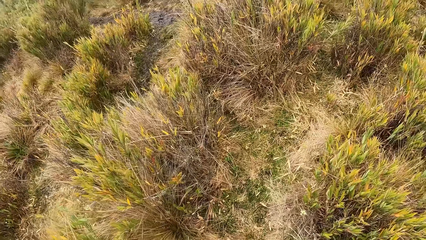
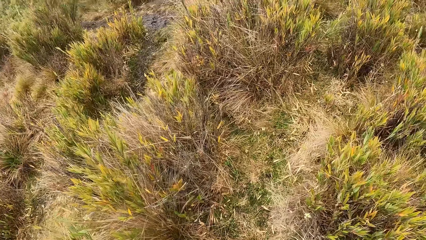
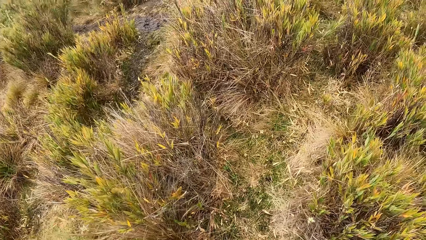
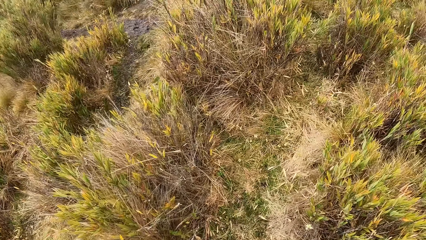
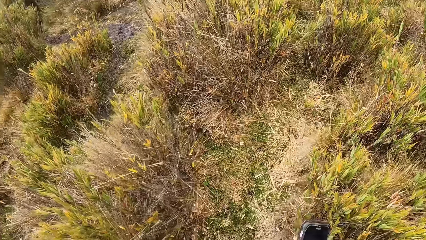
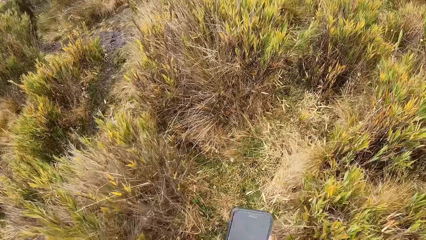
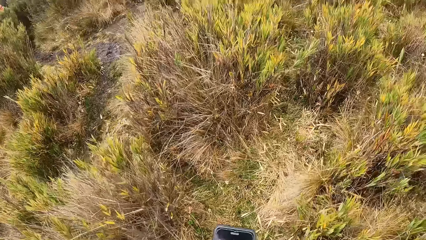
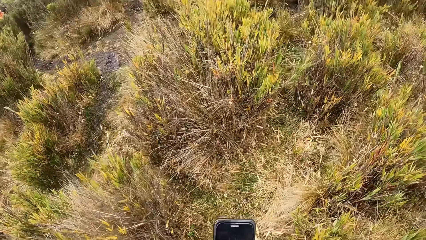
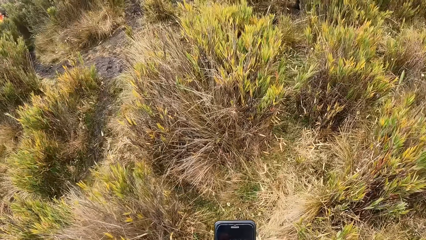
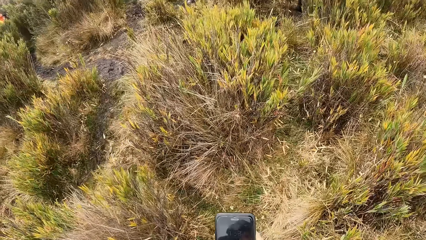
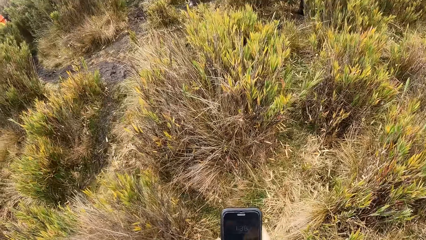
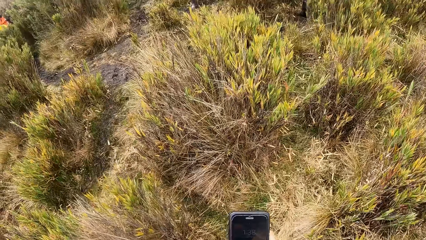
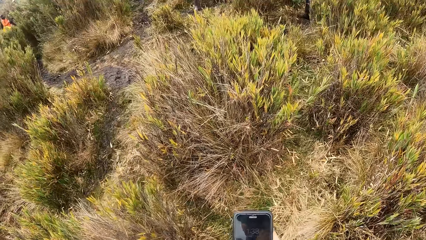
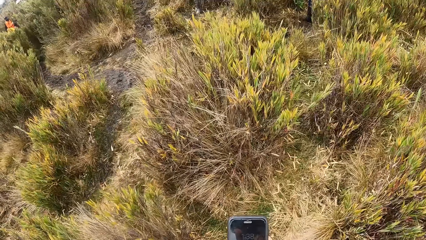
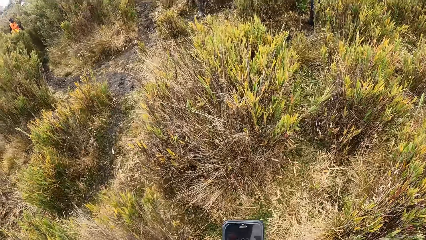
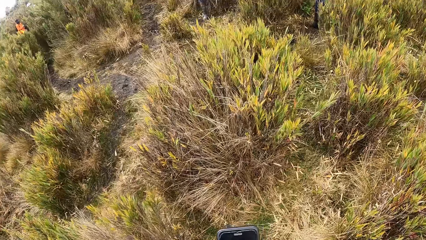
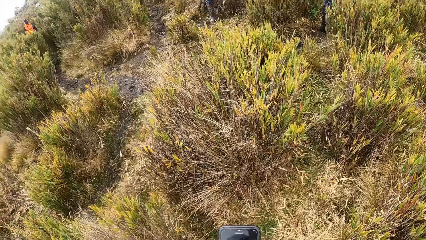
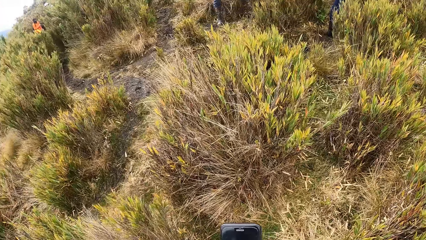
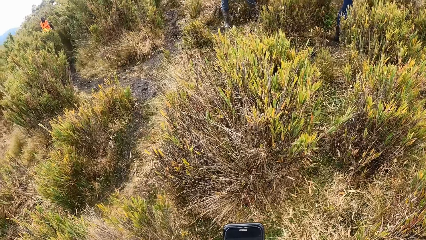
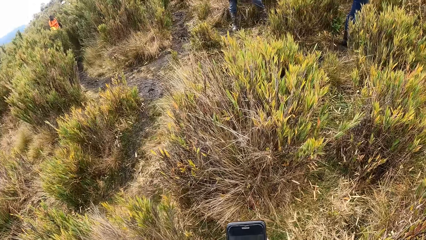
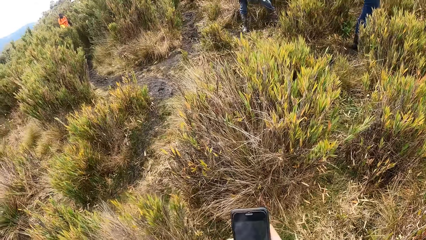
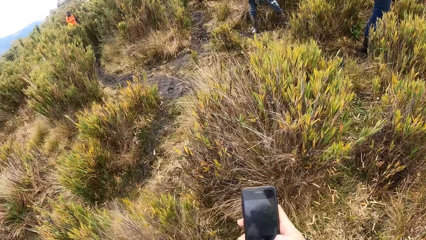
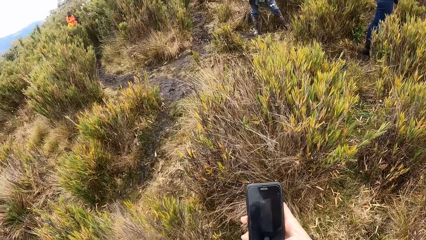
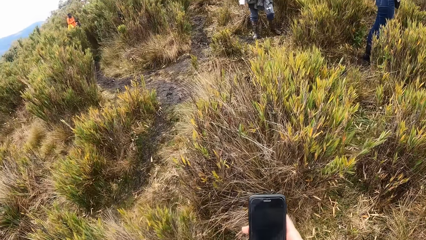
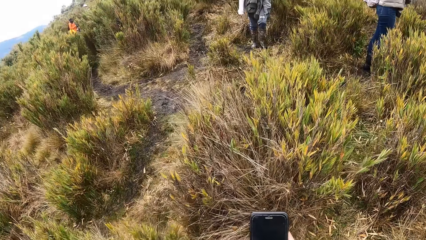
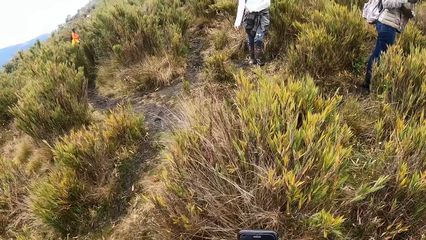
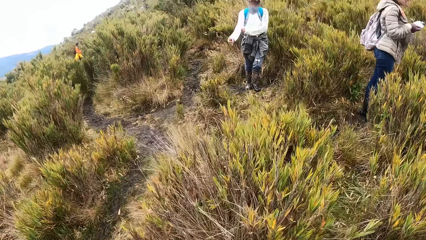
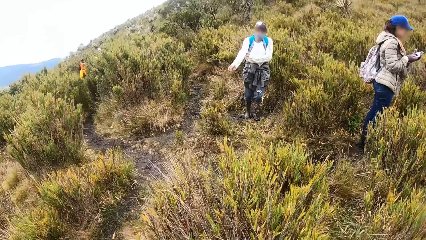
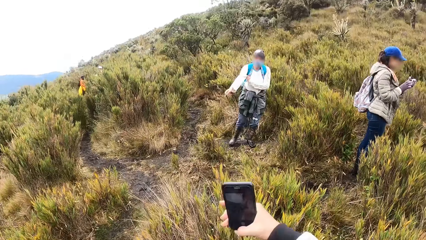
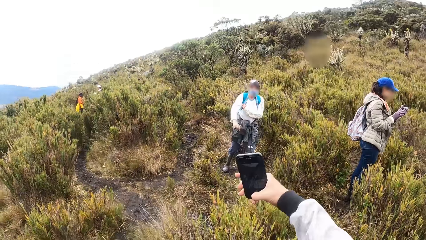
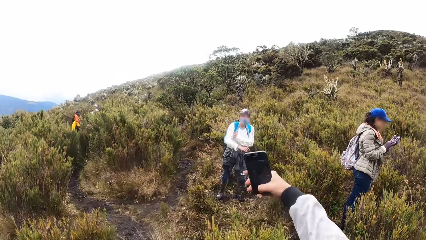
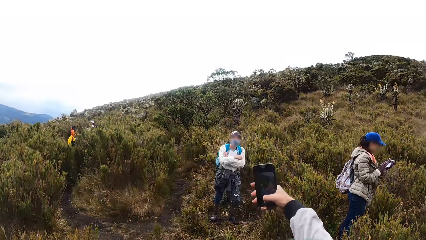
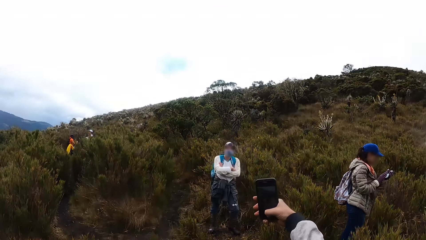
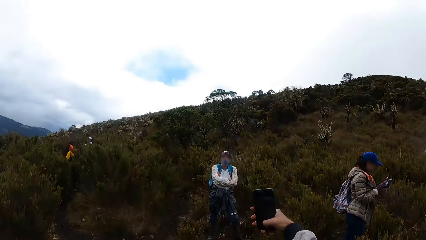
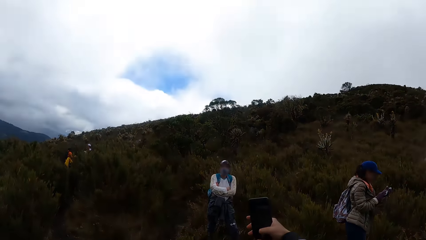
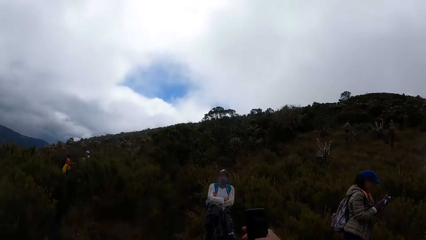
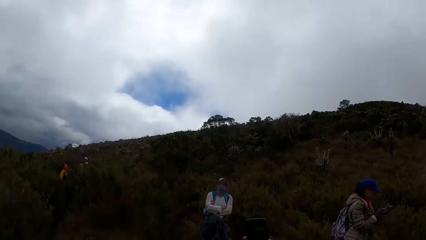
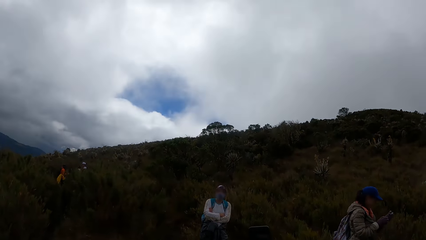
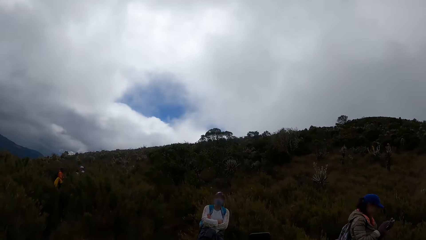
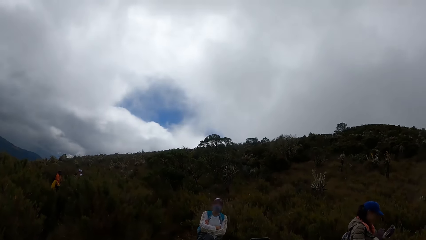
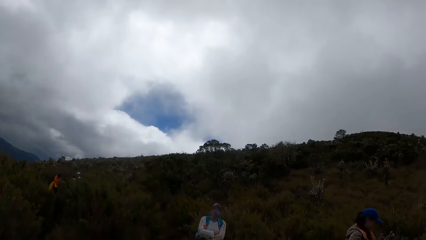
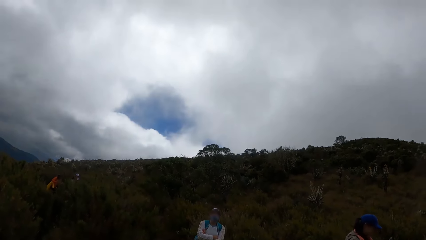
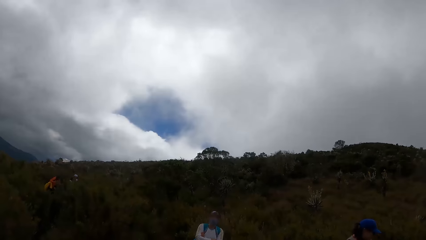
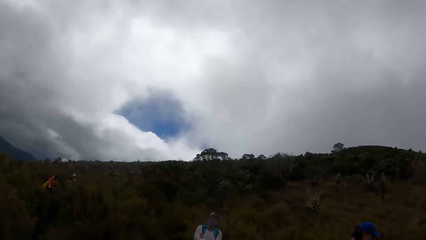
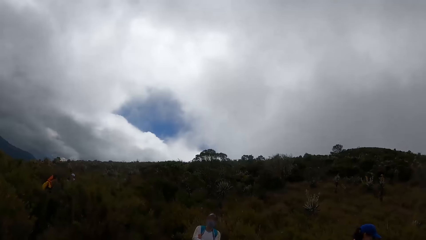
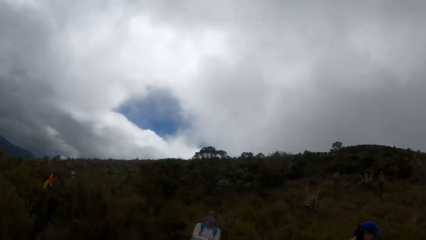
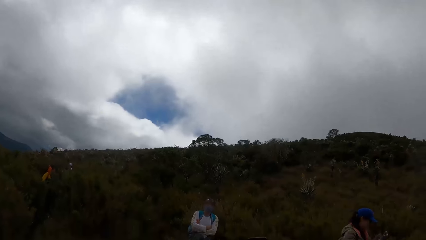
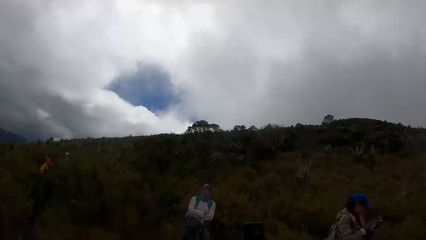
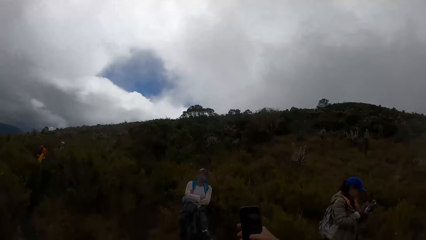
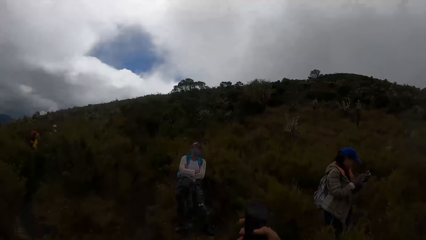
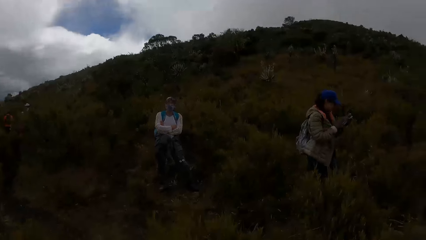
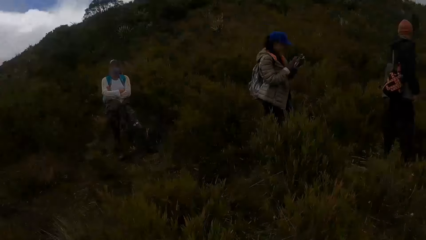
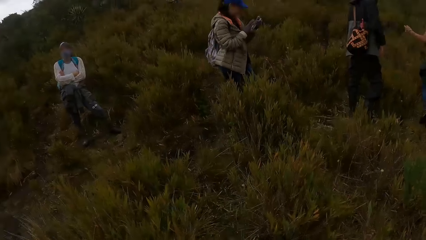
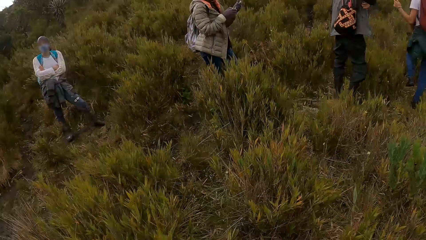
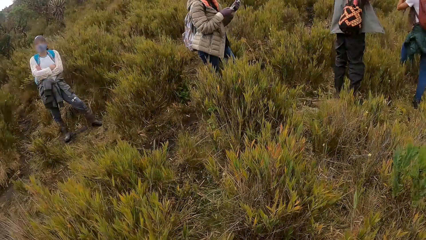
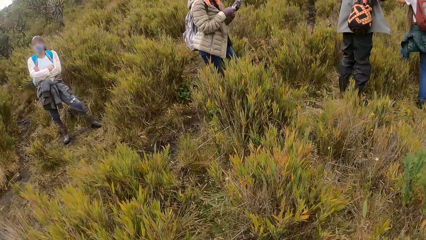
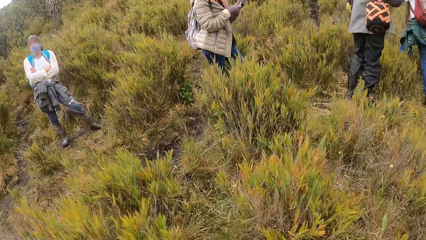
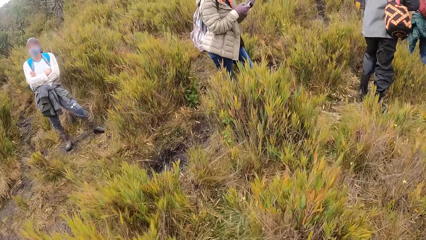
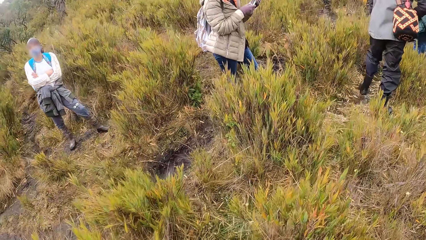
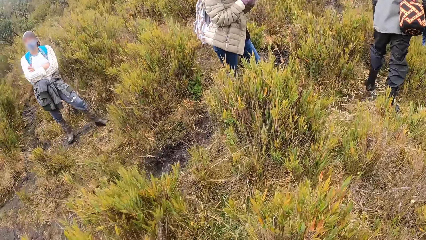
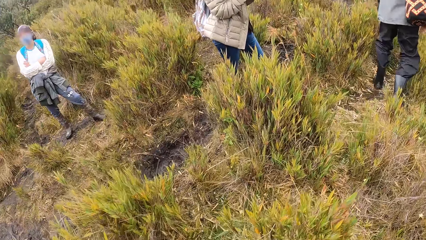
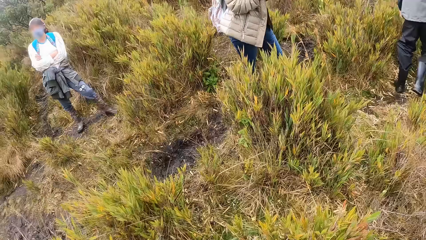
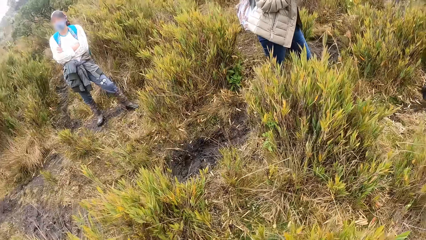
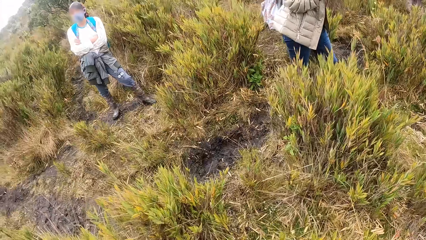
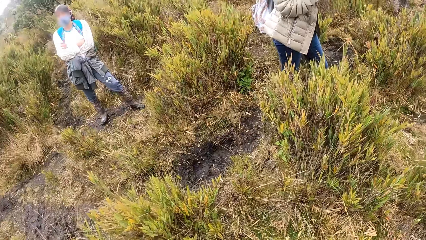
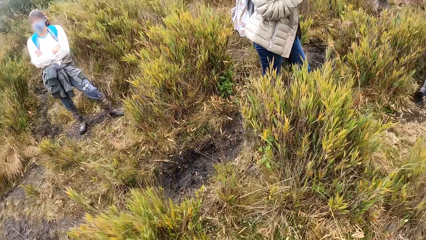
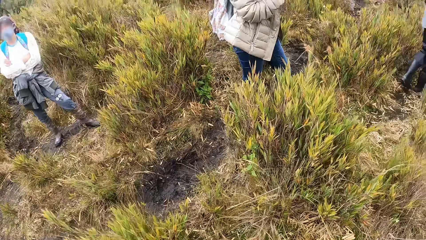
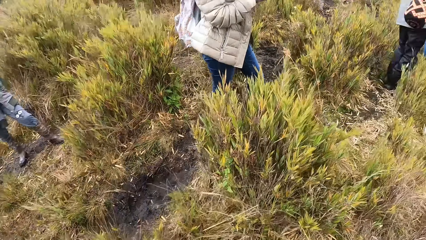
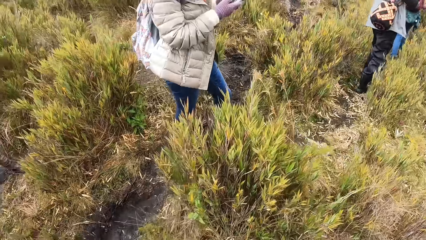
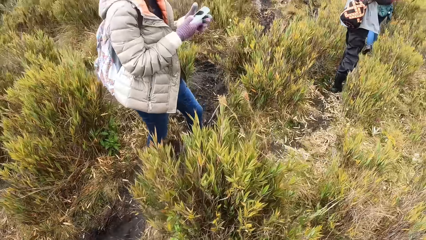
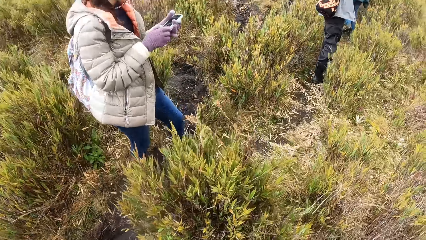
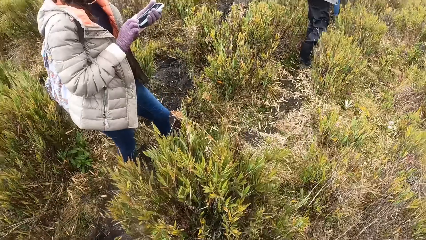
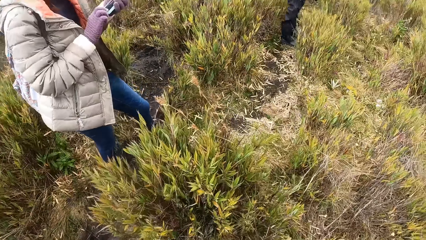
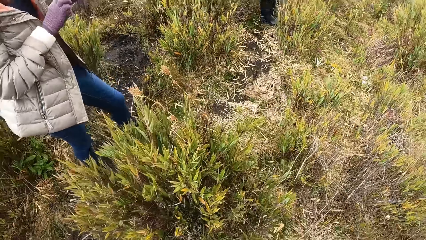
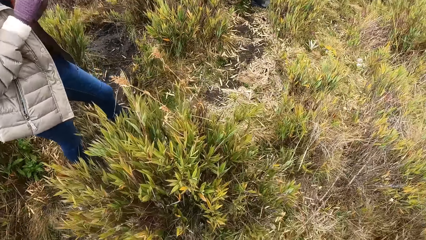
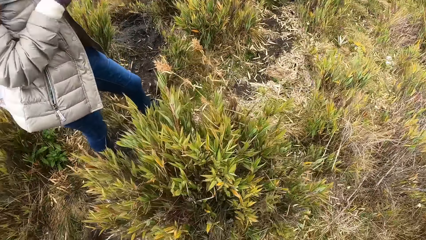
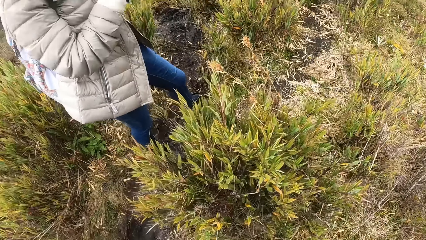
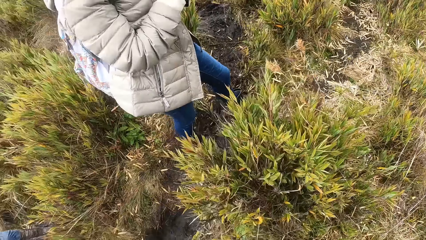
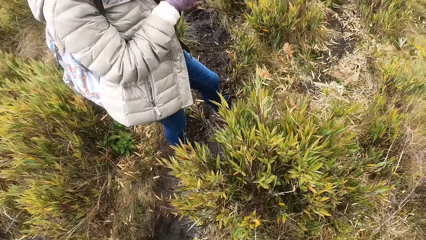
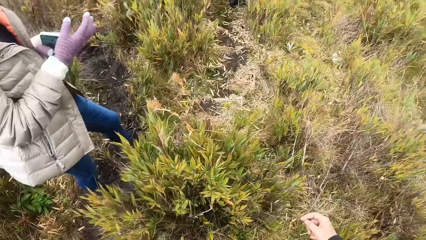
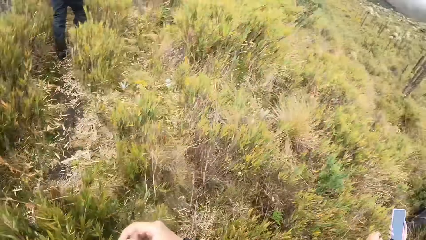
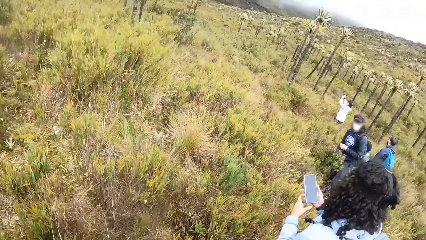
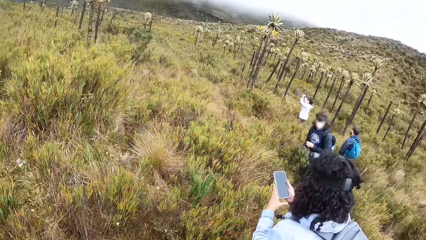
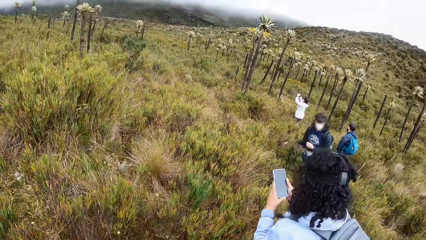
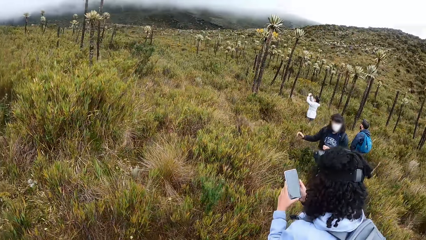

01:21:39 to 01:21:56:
The camera wearer operates a phone with his right hand. He looks at the phone. The woman operates her phone with both hands. The camera wearer raises the phone with his right hand.
